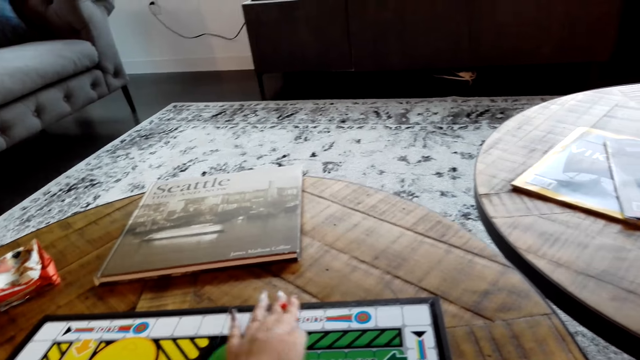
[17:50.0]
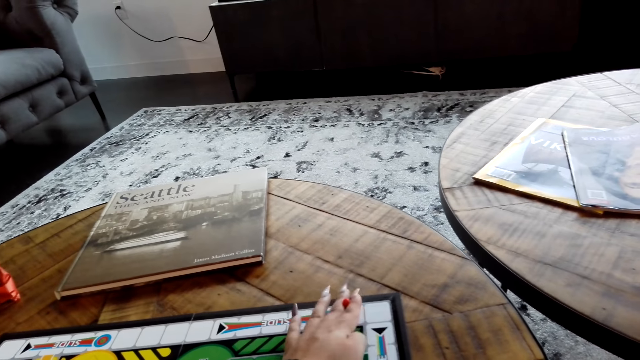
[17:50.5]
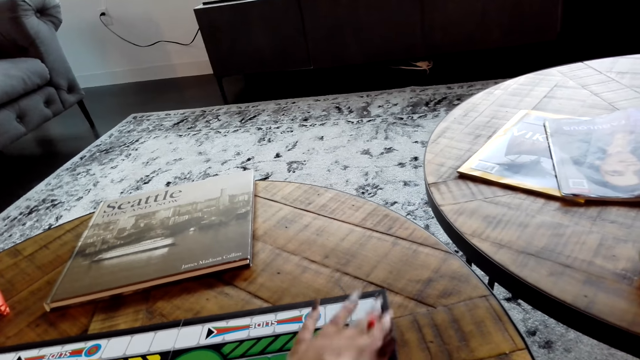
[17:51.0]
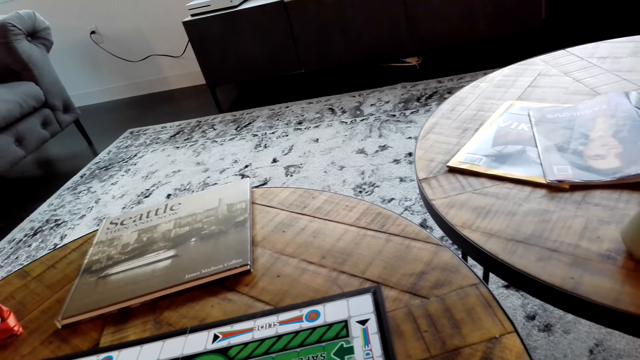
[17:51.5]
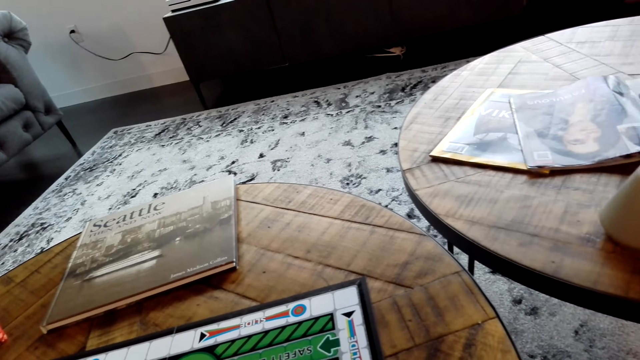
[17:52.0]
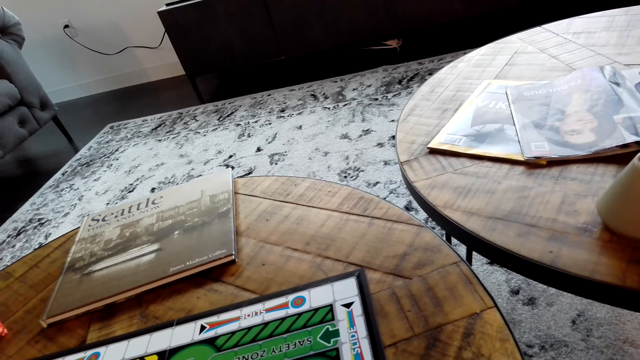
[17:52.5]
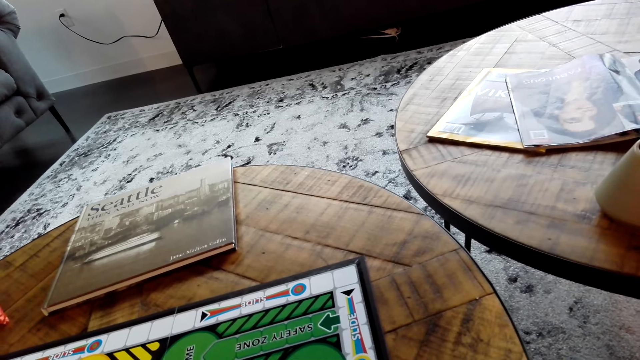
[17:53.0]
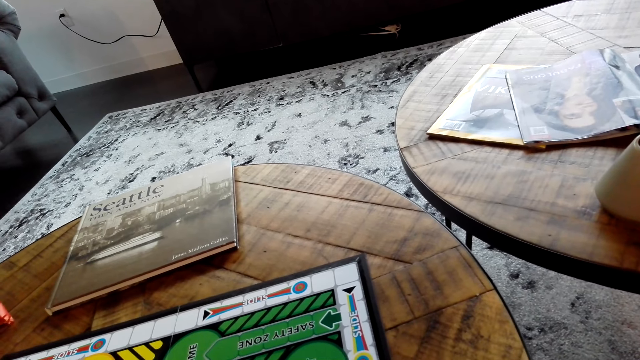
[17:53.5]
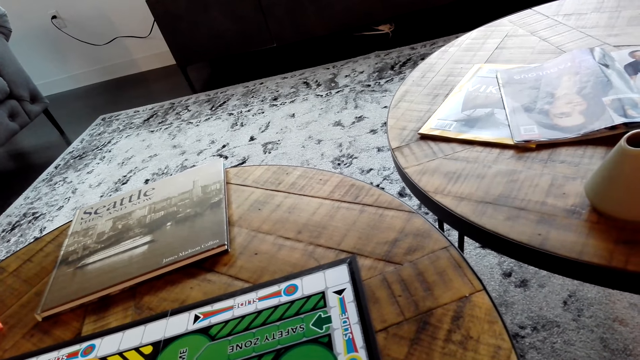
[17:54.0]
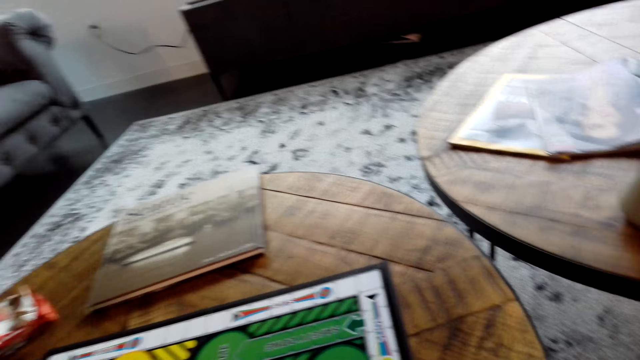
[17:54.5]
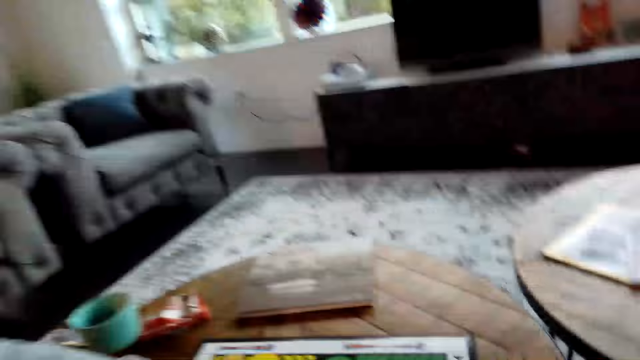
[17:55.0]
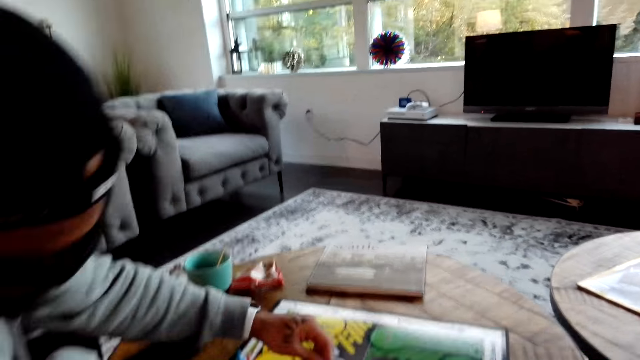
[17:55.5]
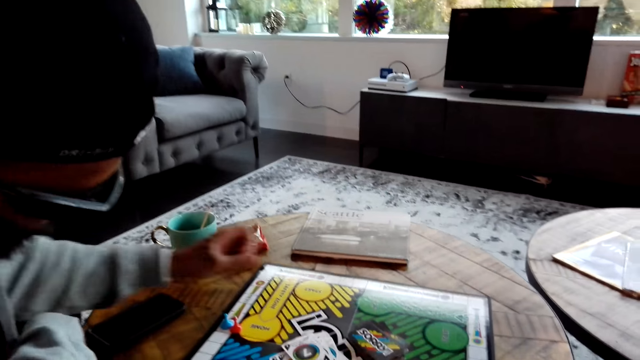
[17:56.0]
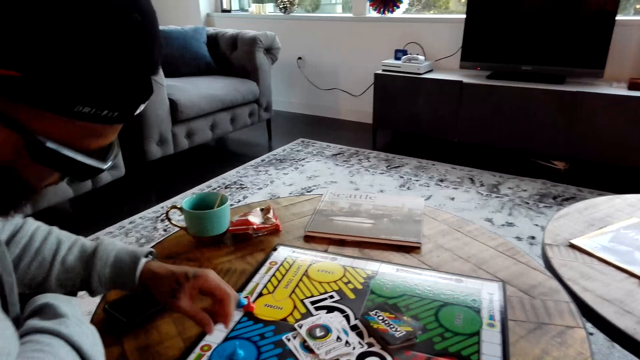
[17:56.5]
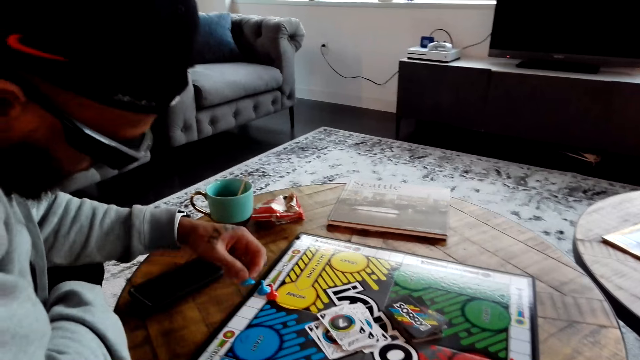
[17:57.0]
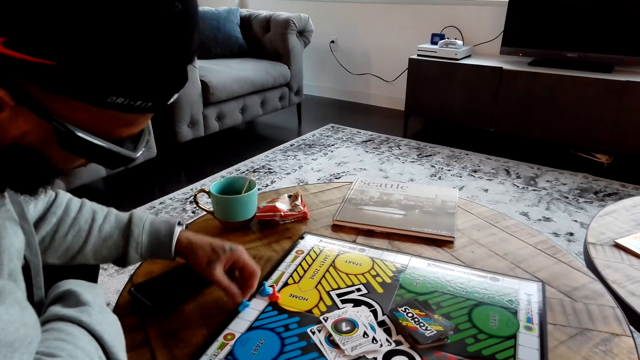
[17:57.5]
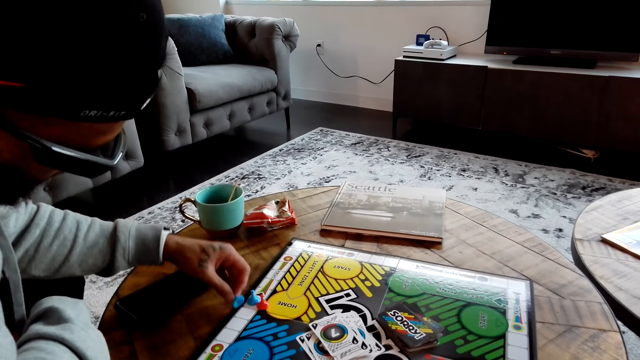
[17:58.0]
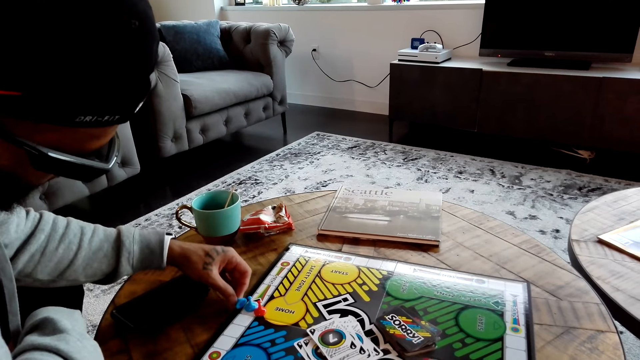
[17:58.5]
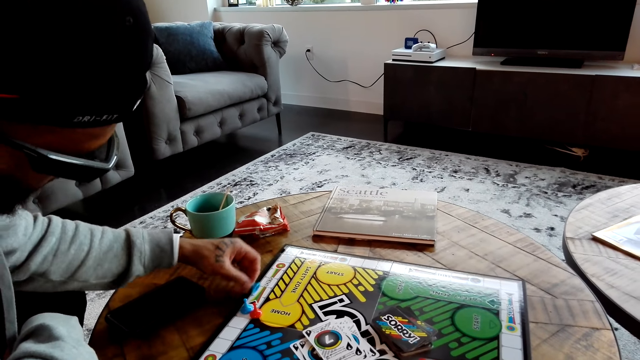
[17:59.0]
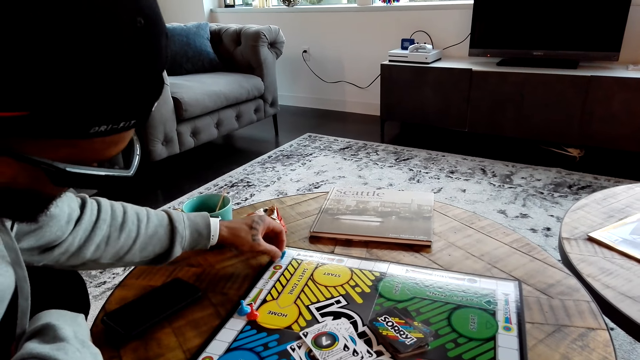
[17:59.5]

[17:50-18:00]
The camera wearer moves a pawn on the board. A man turns a card on the board. He picks the card from the board and moves the pawn on the board.

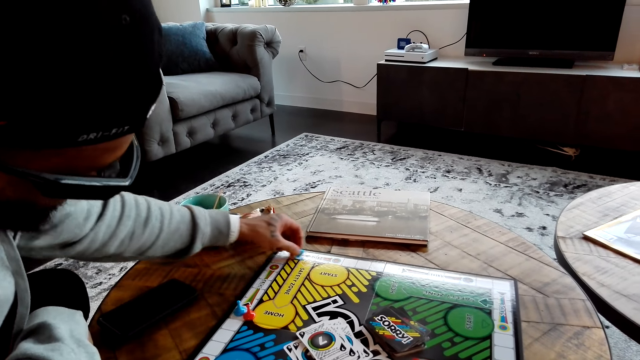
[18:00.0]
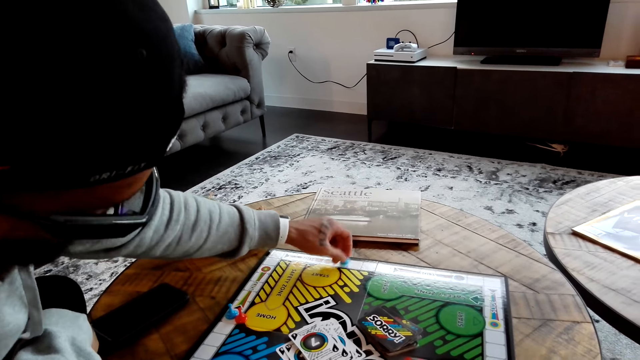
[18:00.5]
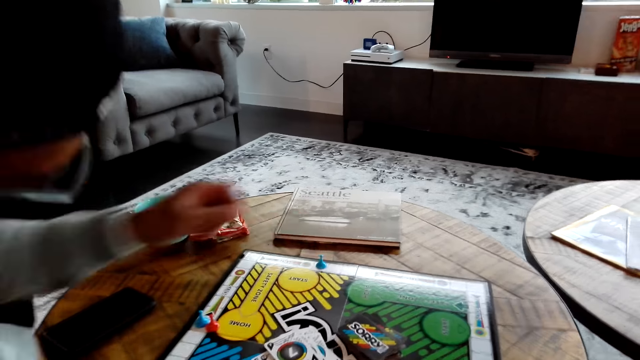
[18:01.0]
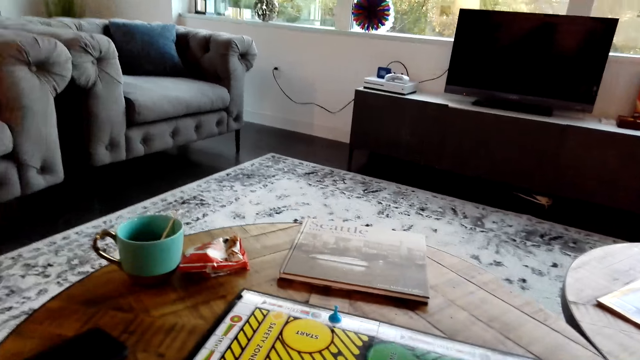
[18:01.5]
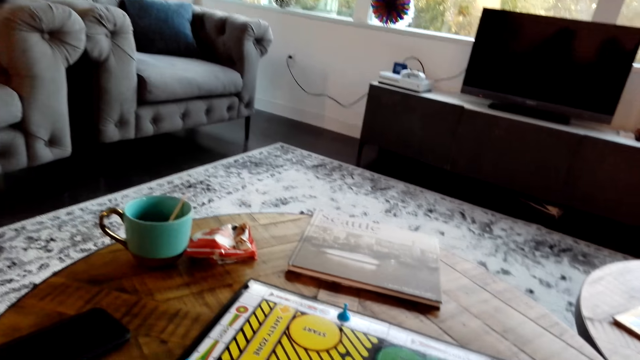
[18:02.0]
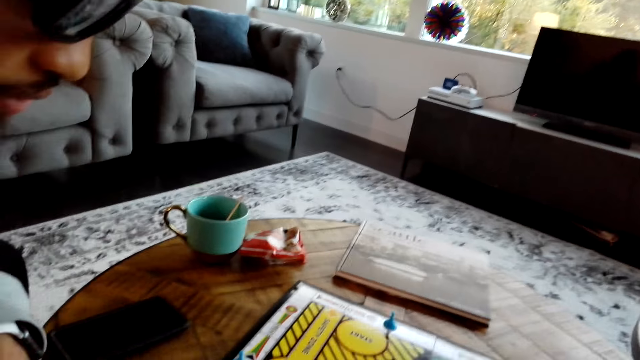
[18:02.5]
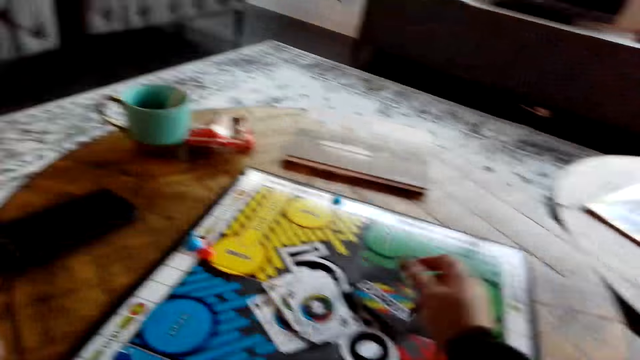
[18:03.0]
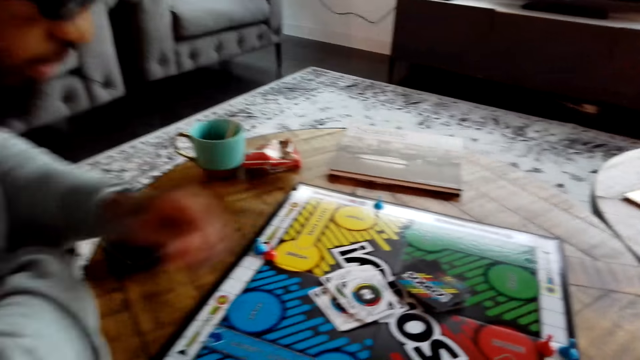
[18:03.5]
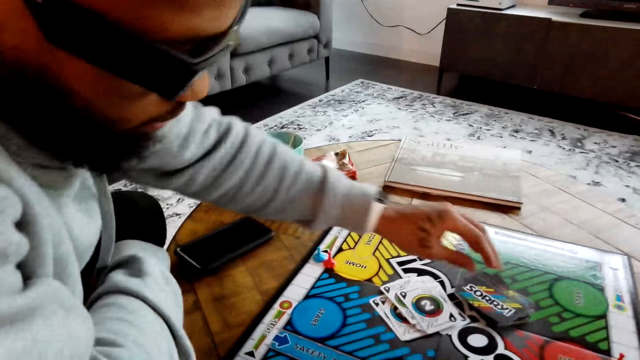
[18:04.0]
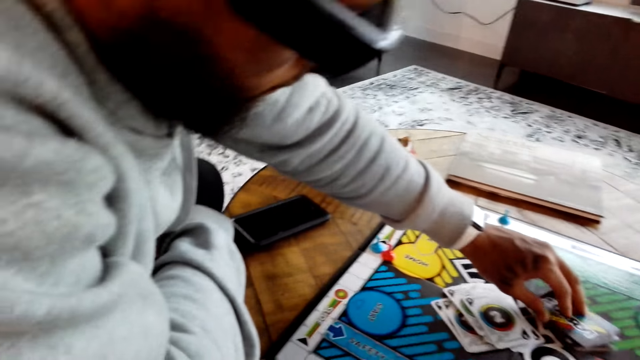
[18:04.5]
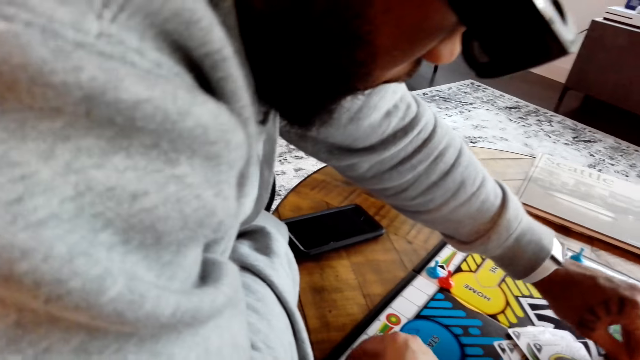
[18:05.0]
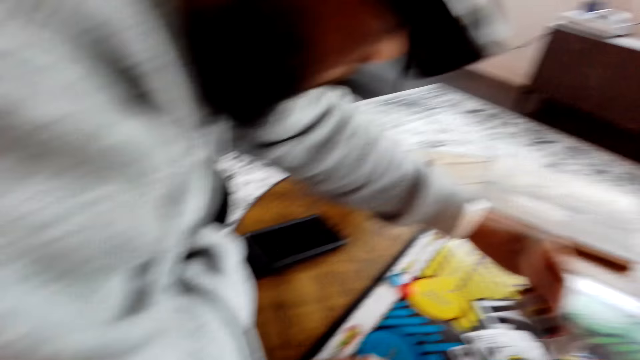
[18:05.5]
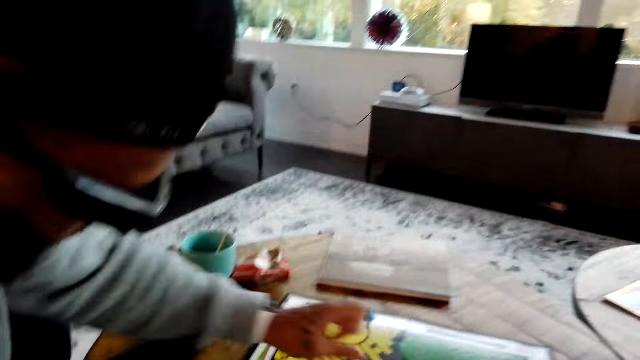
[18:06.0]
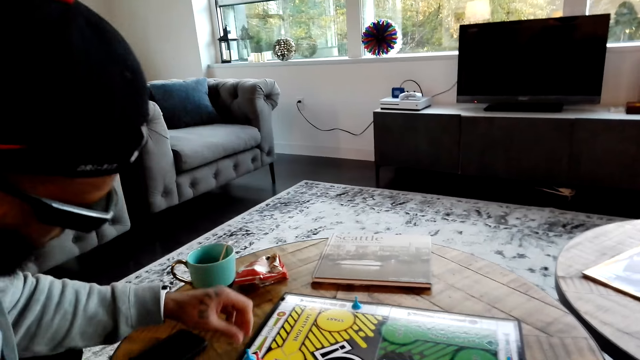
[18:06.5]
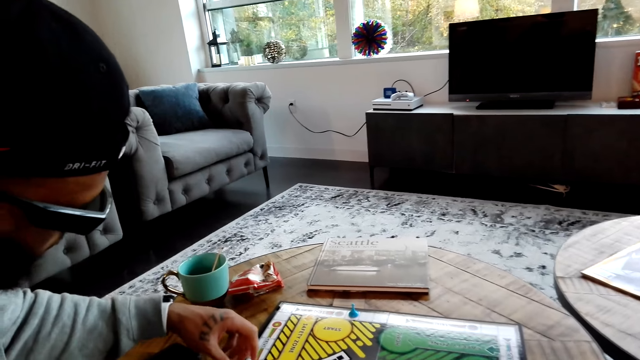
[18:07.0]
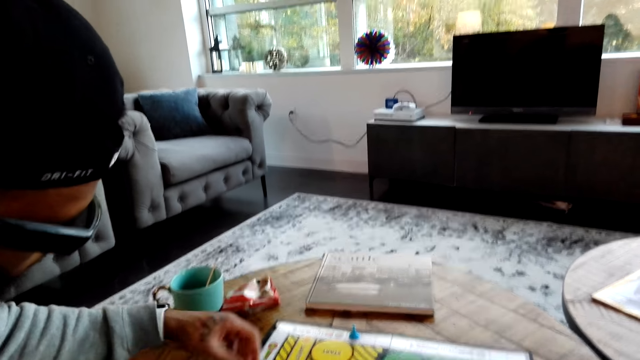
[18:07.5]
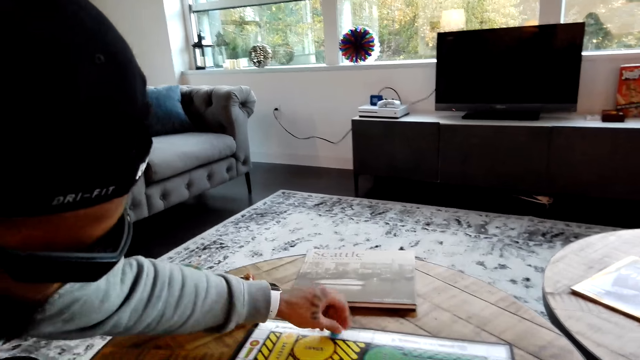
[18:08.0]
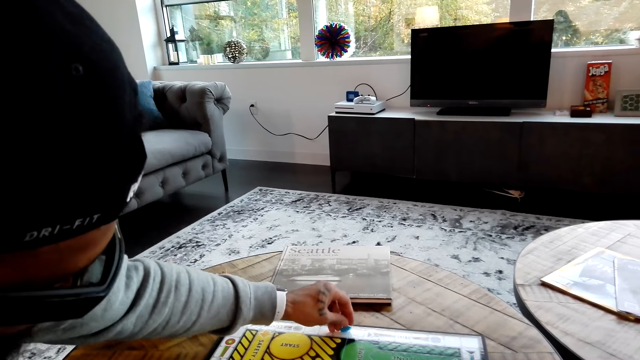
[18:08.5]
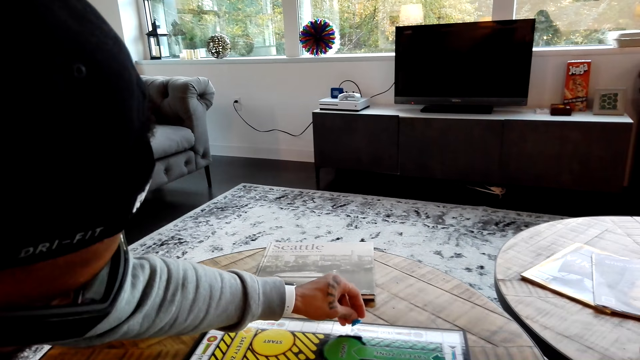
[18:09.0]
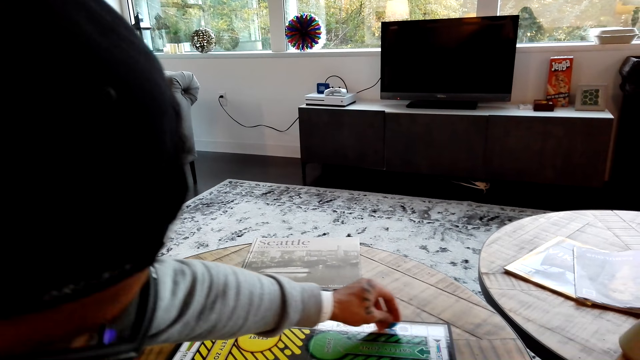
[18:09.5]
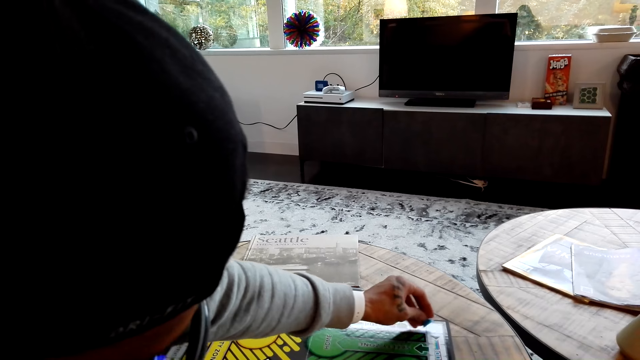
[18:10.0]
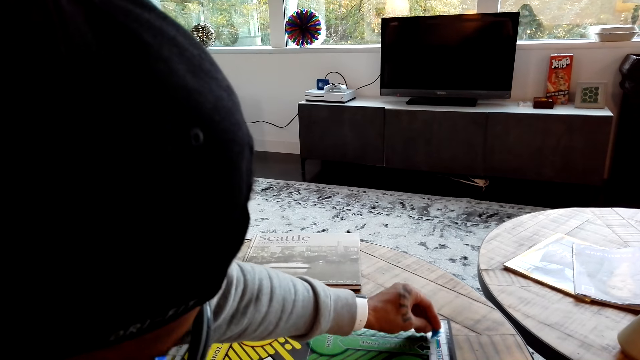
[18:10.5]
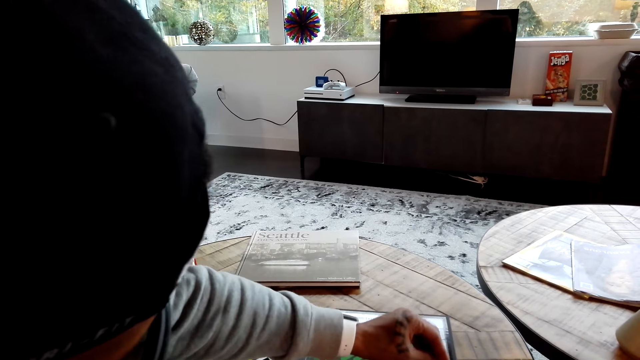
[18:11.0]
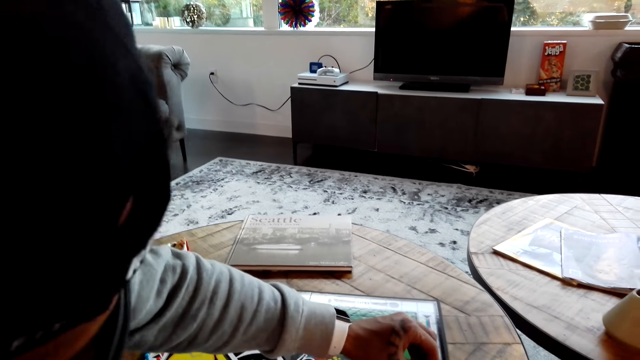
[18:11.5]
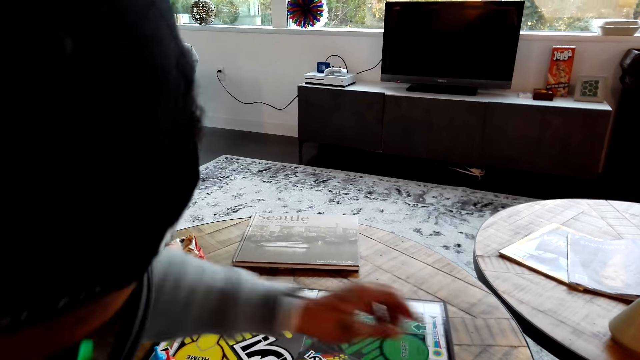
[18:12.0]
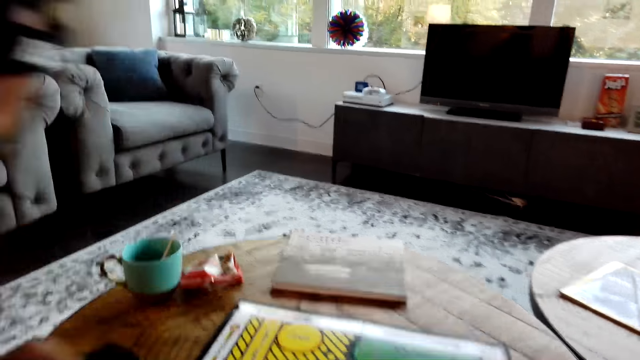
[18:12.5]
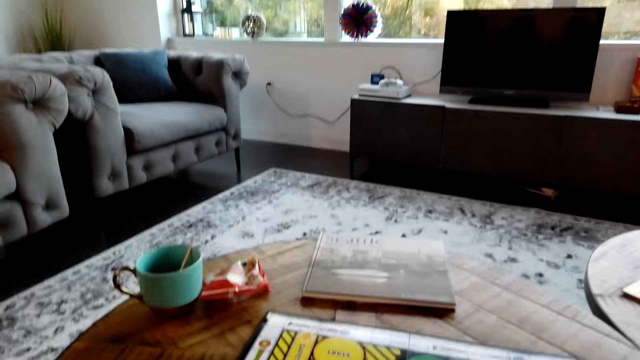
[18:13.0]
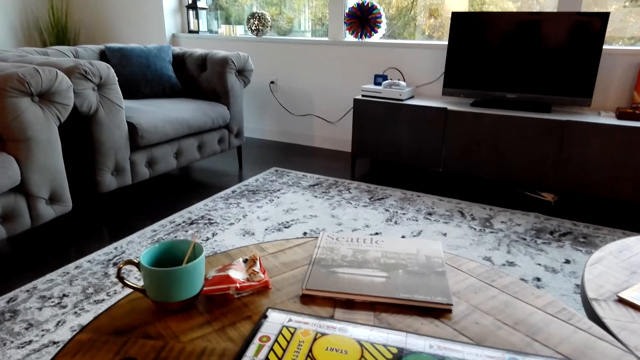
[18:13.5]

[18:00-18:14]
A man drops a cone piece on the board. The camera wearer moves a pawn on the board. The man turns a card on the board and picks the card from the board. He moves the pawn on the board and drops the cone piece on the board.
